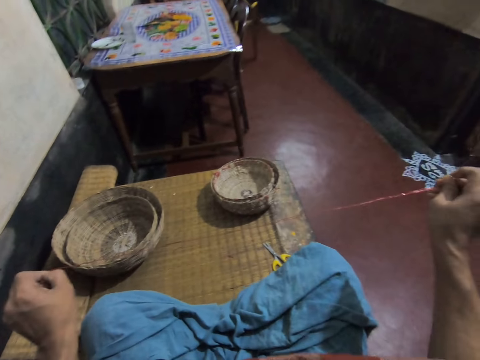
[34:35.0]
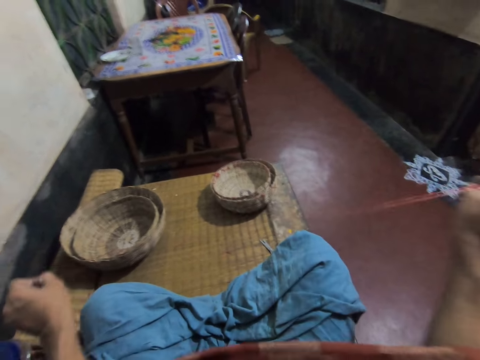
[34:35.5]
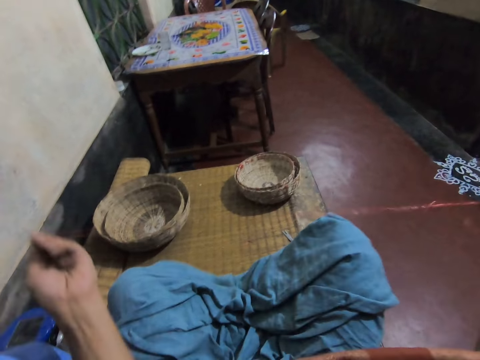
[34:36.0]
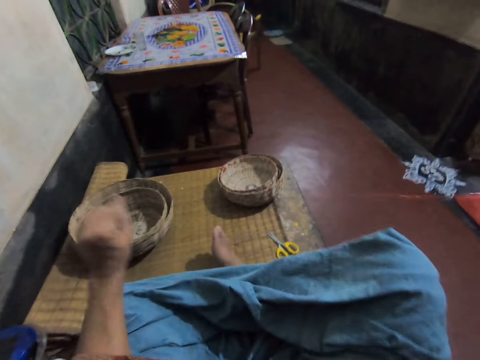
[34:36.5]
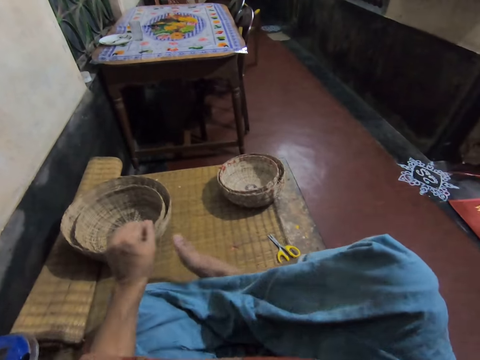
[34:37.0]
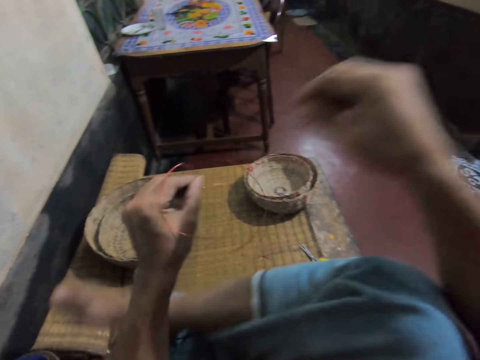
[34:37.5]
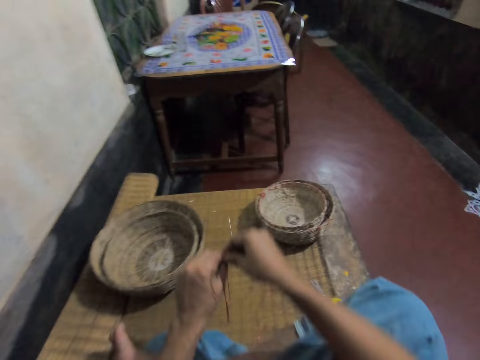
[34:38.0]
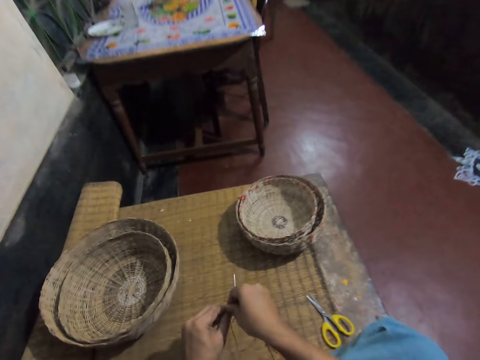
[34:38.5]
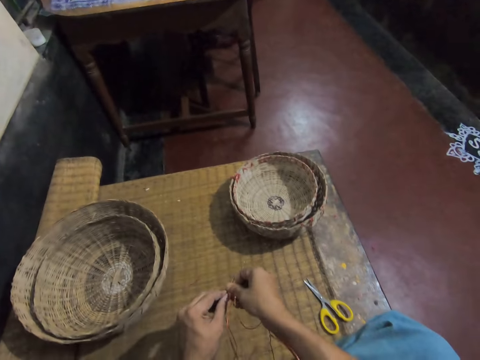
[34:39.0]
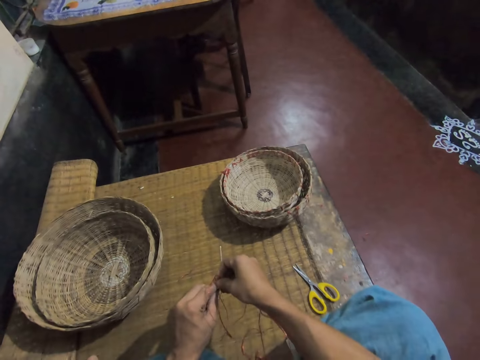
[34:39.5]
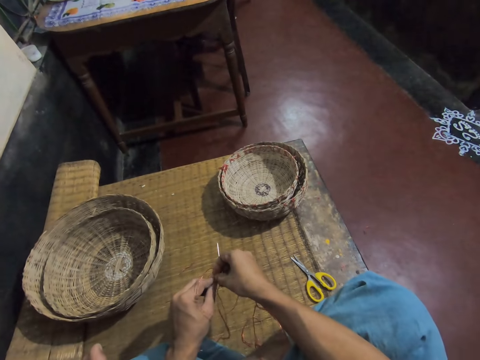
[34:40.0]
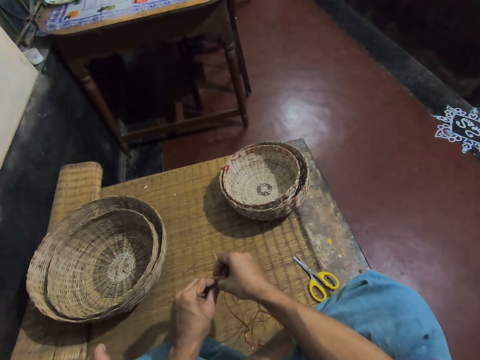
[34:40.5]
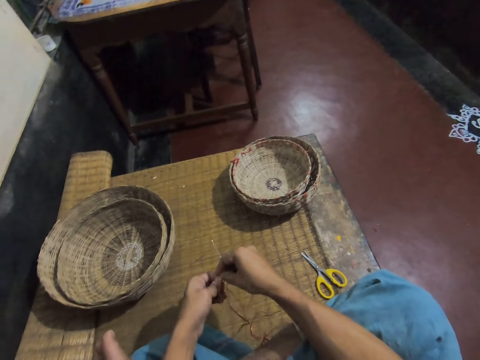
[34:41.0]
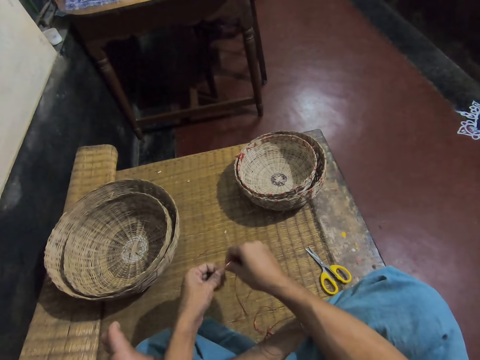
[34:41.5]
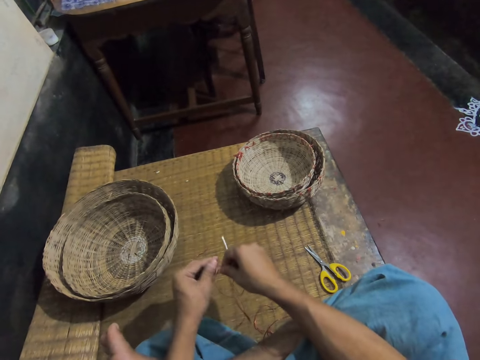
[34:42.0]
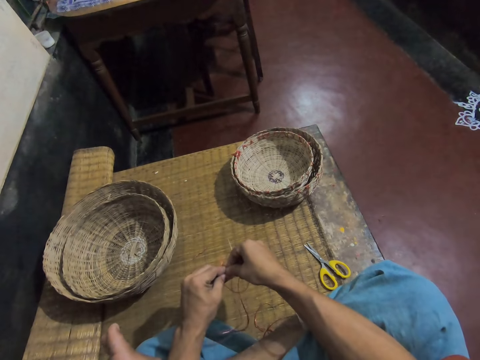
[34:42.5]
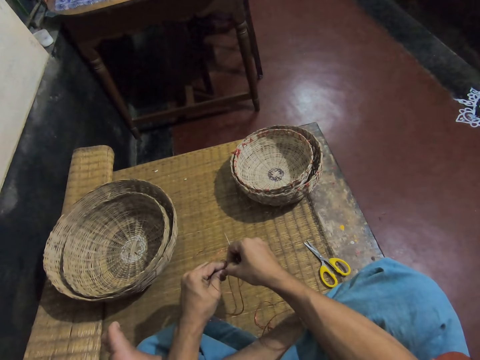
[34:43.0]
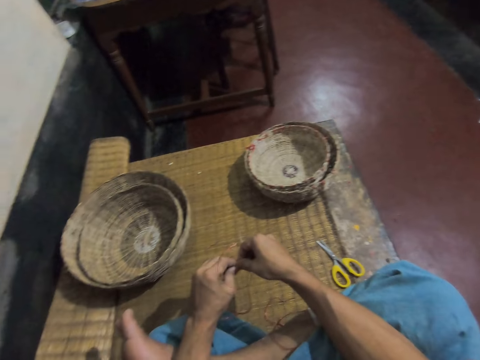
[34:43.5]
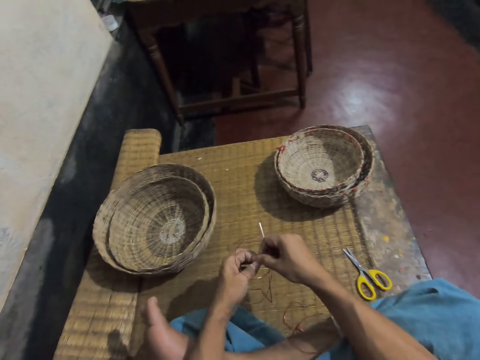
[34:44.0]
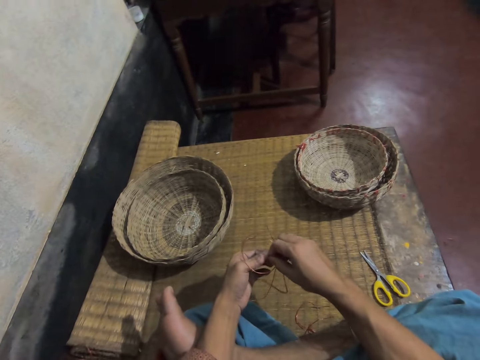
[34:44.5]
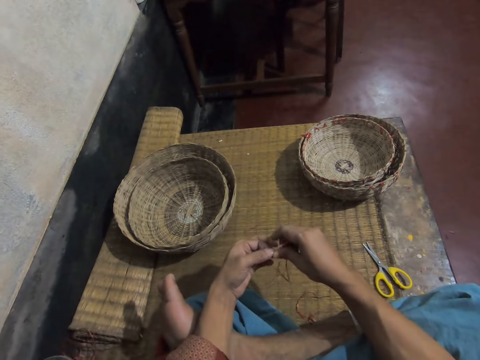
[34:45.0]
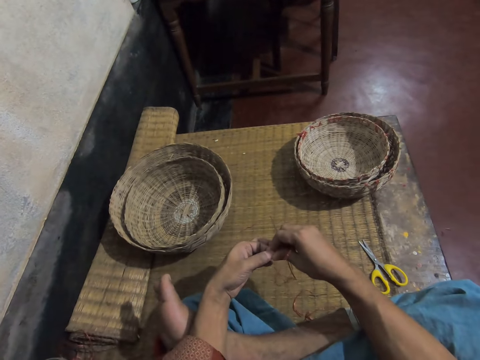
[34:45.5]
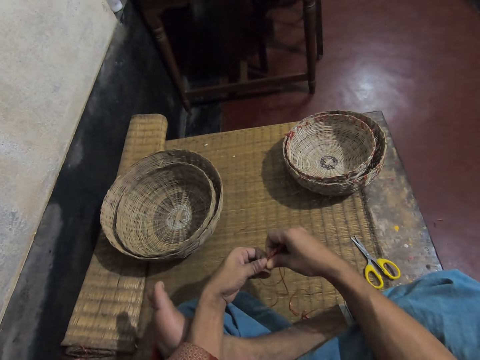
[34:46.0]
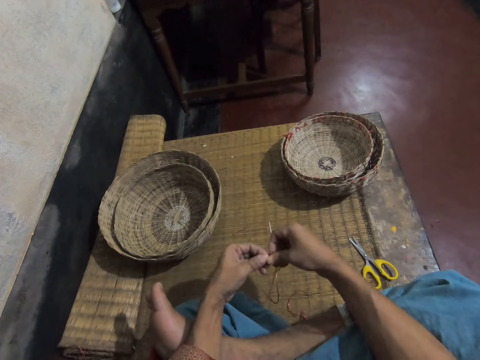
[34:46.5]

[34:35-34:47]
The camera wearer moves her right leg. She moves forwards. She ties a thread on her hands.

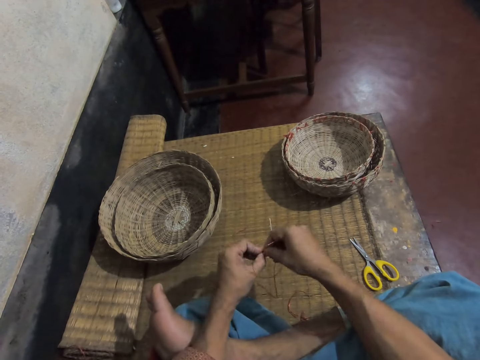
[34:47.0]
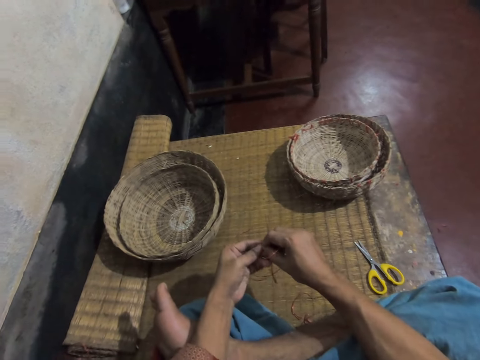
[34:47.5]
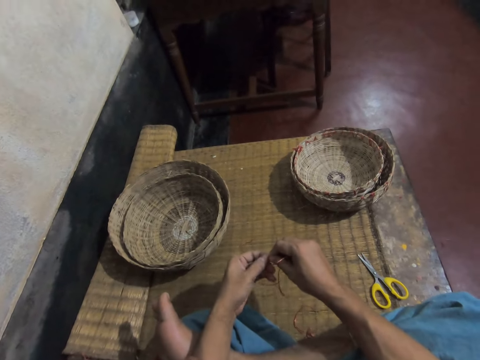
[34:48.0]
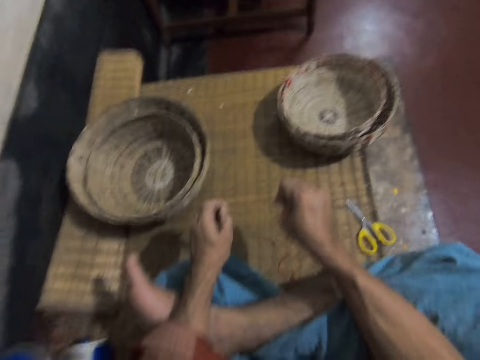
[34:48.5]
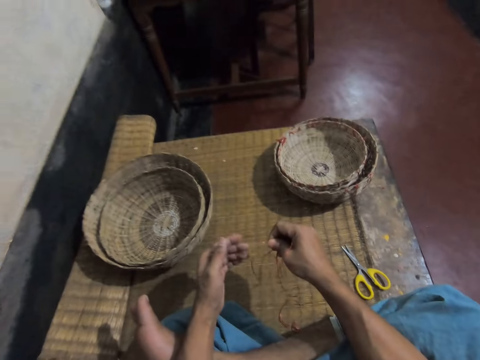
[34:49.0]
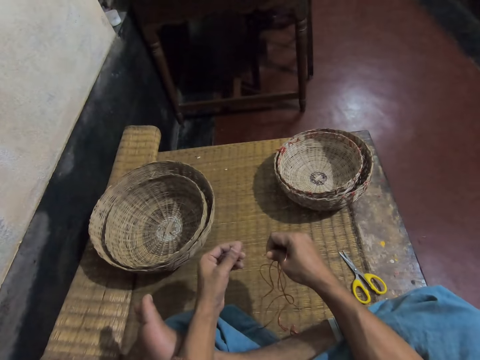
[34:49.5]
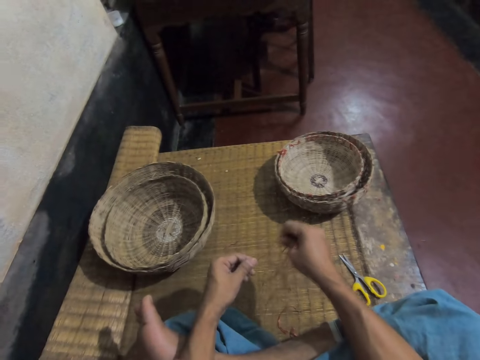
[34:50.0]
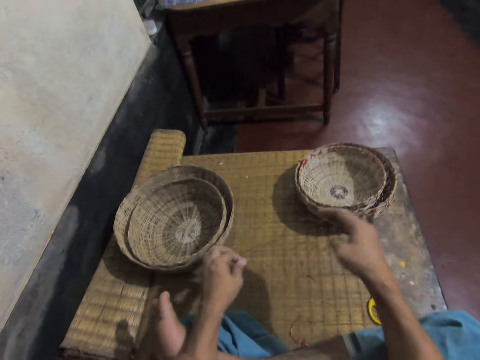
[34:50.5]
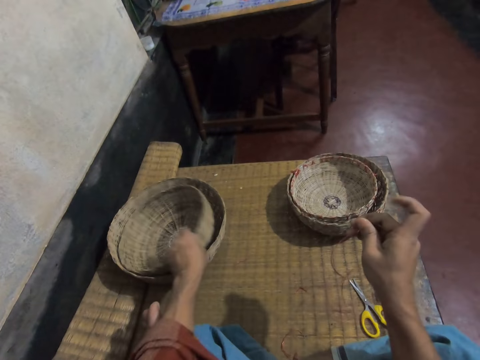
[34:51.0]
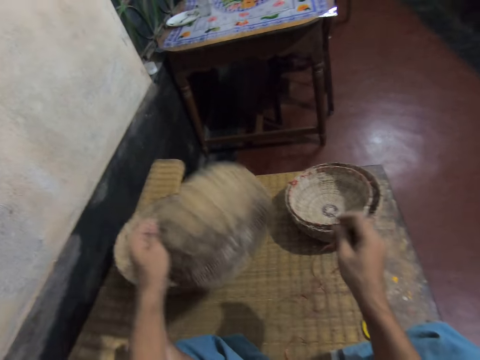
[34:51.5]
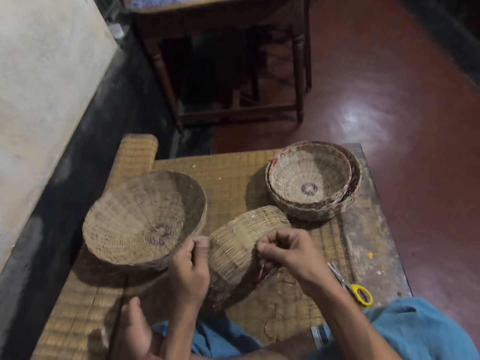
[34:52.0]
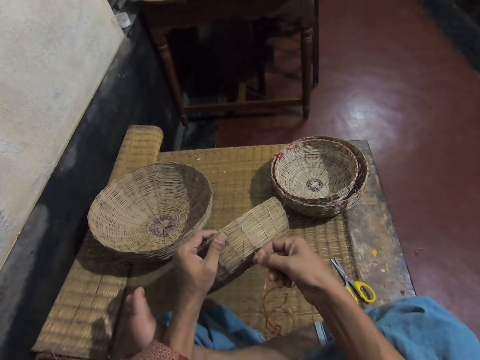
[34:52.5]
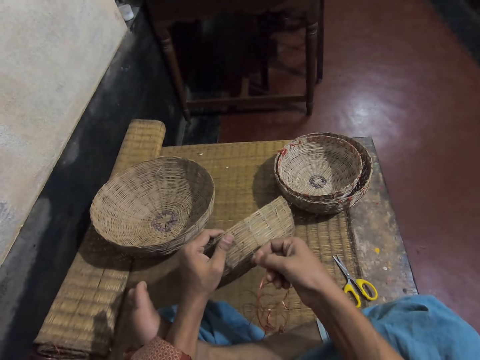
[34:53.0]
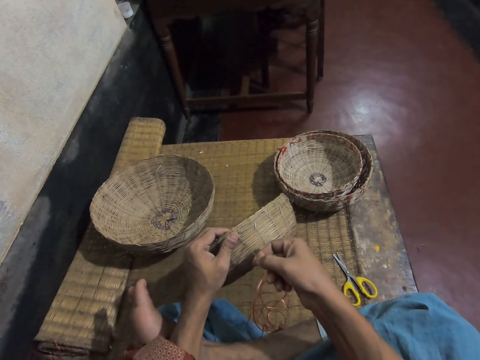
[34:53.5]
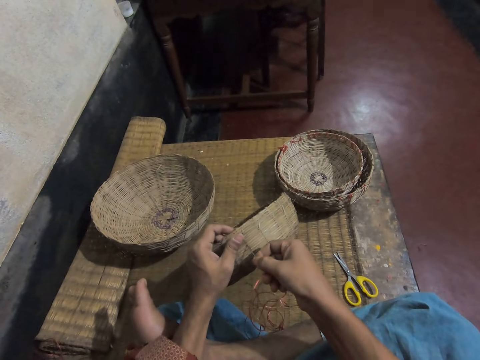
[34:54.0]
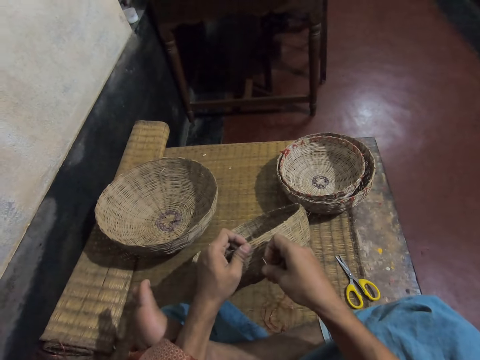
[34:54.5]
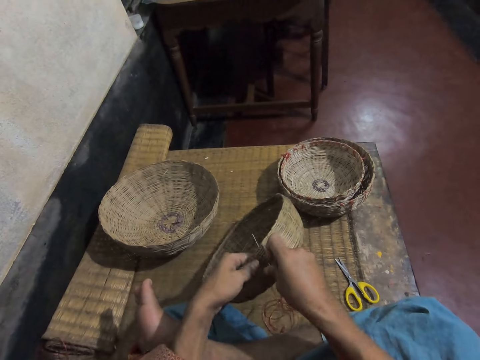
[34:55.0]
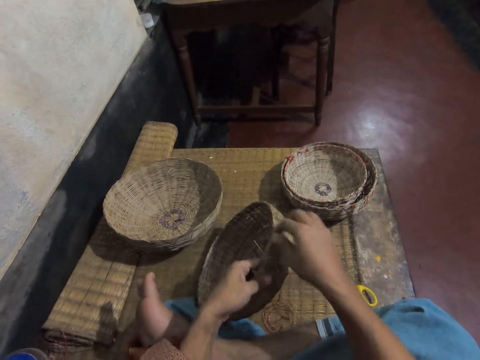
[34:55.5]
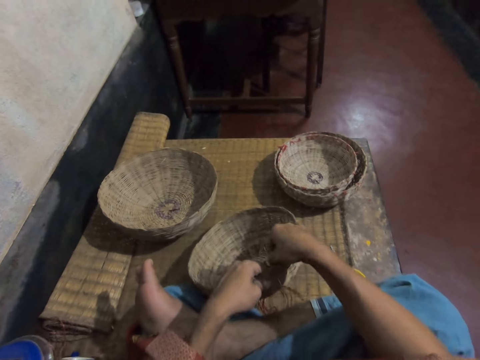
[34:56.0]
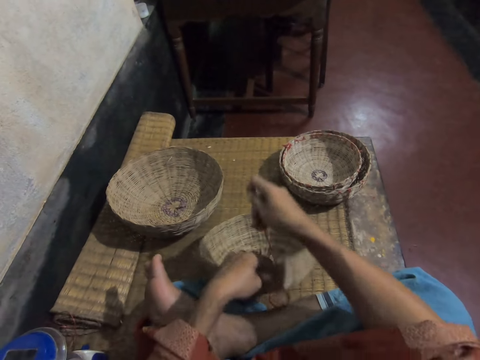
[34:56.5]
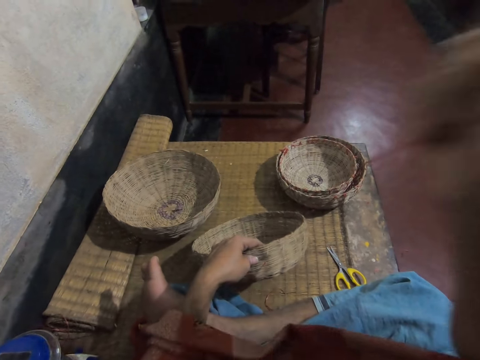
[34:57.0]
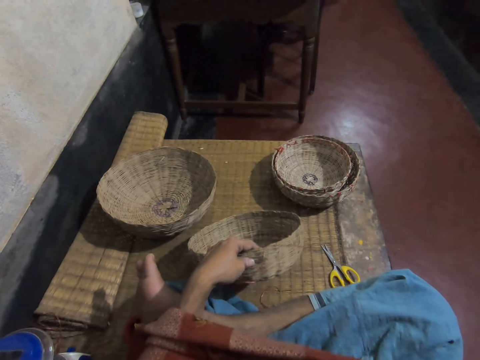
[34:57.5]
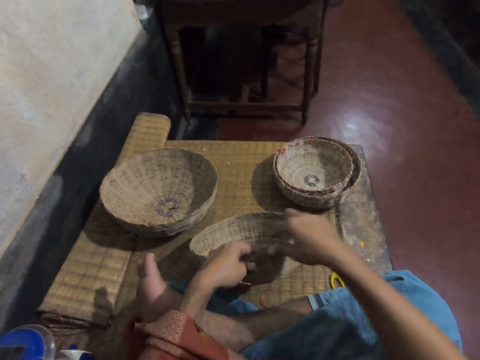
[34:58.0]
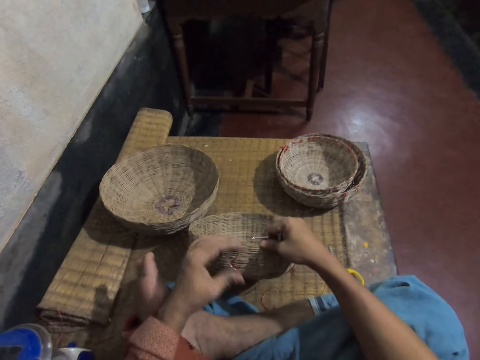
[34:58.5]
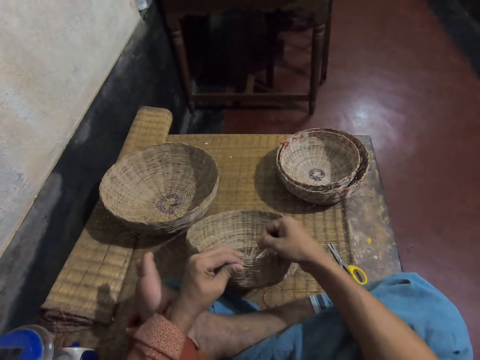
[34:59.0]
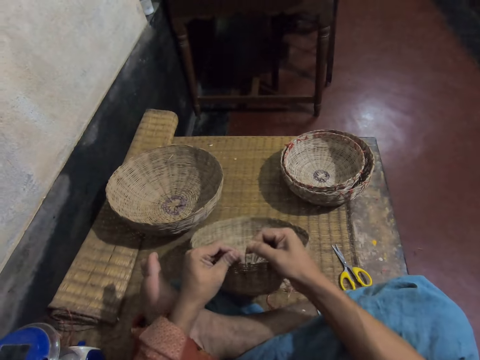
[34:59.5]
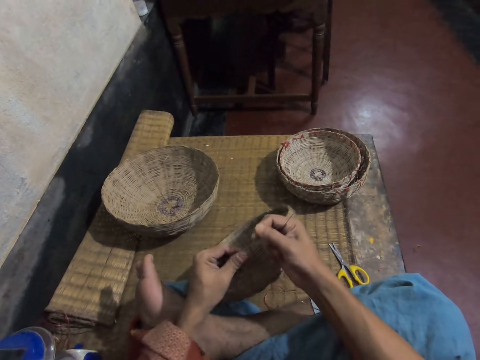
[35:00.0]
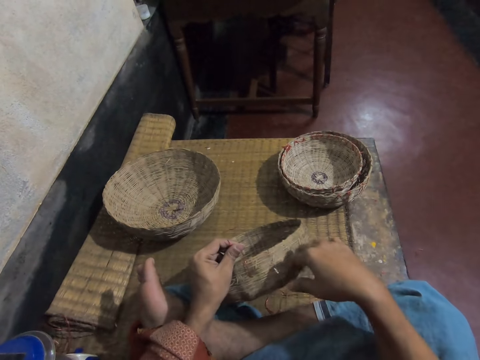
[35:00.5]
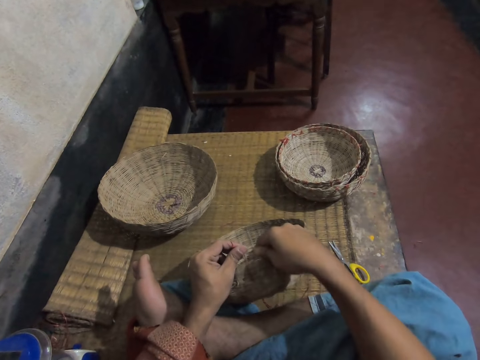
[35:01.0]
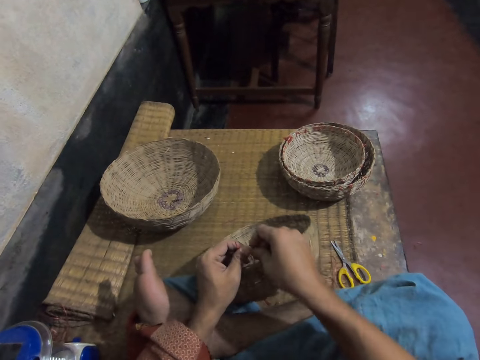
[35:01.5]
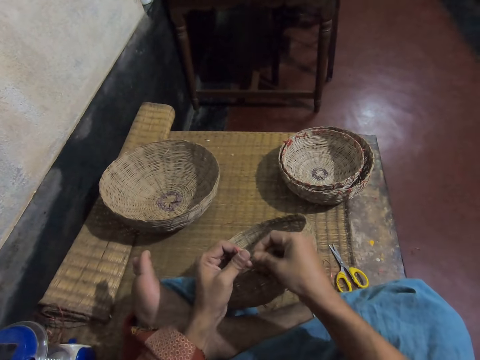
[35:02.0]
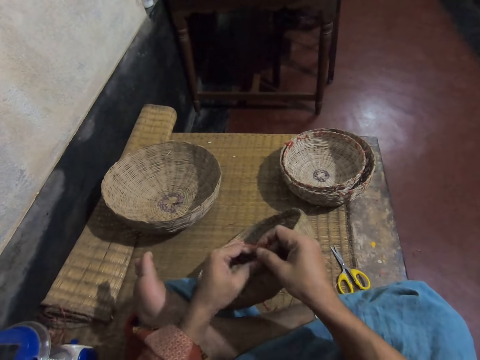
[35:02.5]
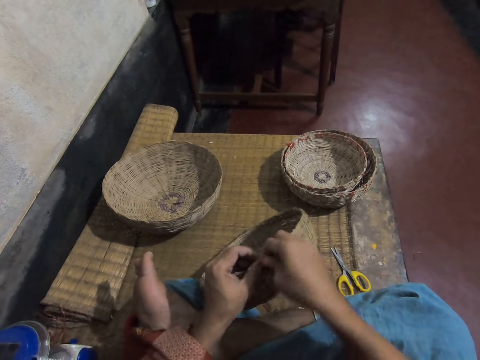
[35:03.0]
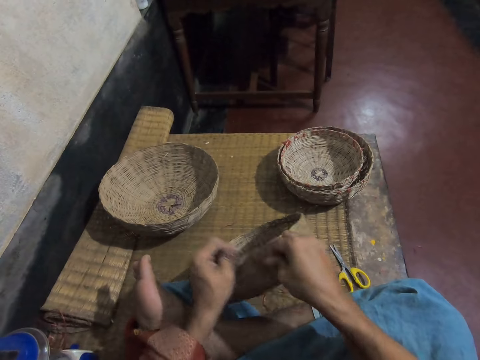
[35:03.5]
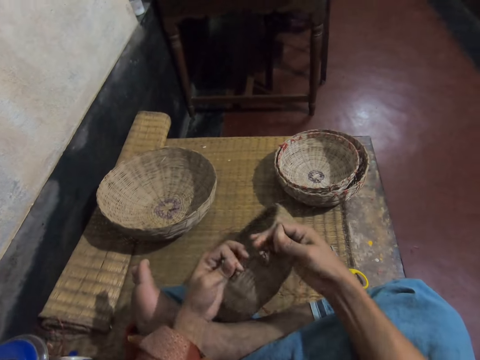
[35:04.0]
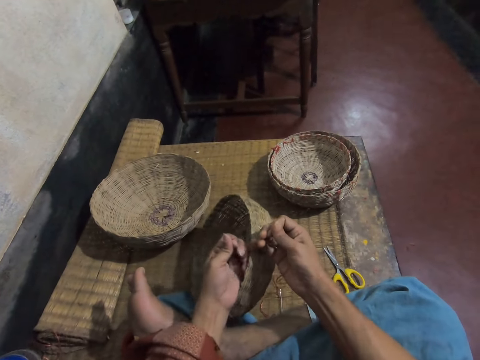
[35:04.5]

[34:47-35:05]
The camera wearer sneezes. She picks up another basket from the mat with her left hand. She sews the basket with the needle and thread in her right hand. She pulls a thread. She holds the basket with the right hand. She ties the thread on the basket with both hands.
